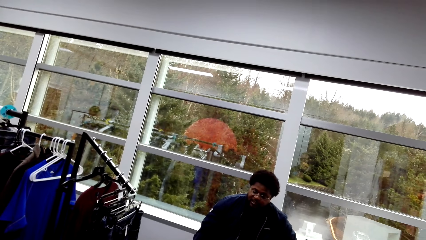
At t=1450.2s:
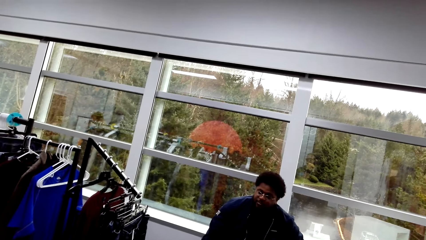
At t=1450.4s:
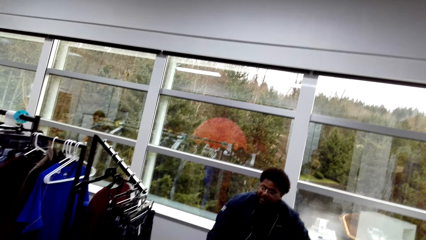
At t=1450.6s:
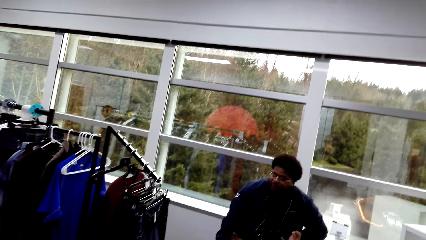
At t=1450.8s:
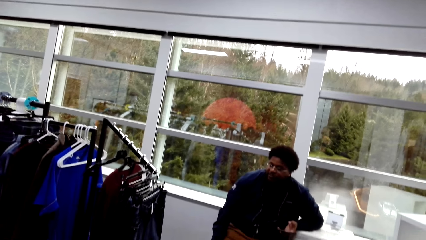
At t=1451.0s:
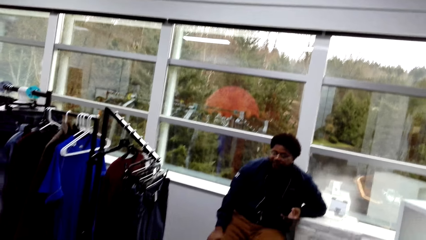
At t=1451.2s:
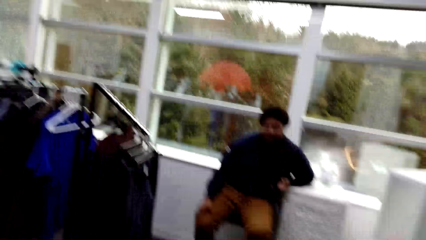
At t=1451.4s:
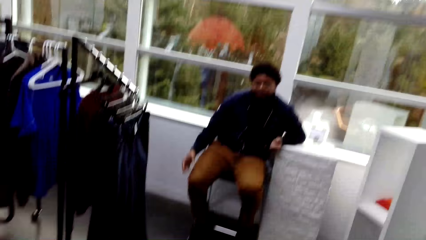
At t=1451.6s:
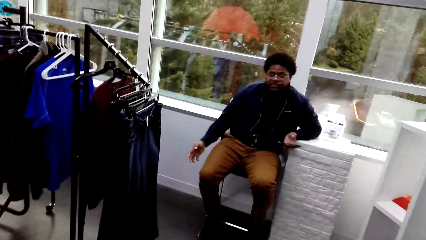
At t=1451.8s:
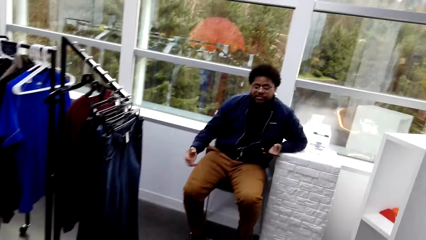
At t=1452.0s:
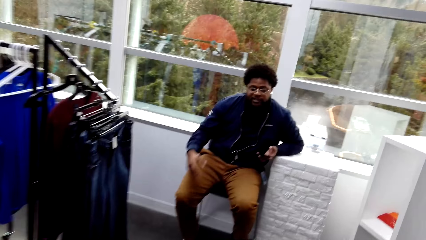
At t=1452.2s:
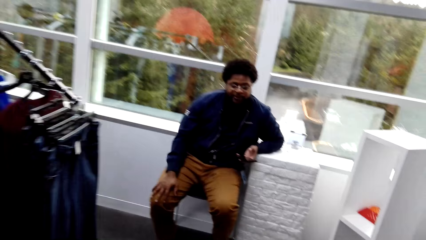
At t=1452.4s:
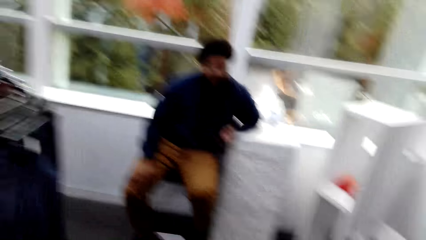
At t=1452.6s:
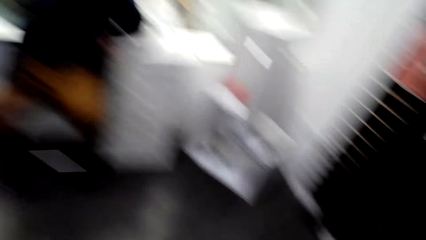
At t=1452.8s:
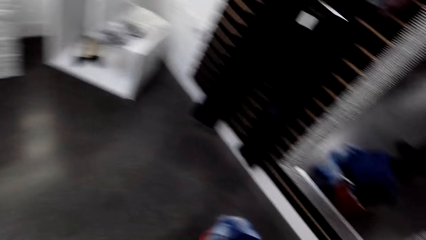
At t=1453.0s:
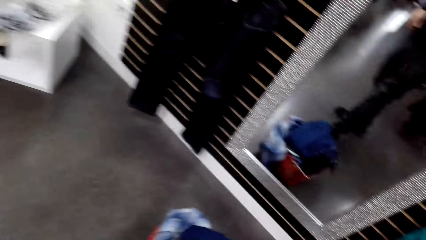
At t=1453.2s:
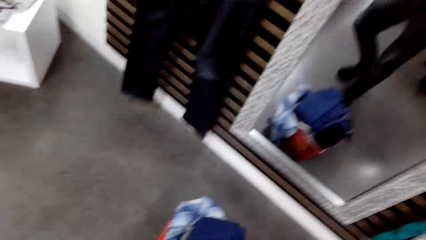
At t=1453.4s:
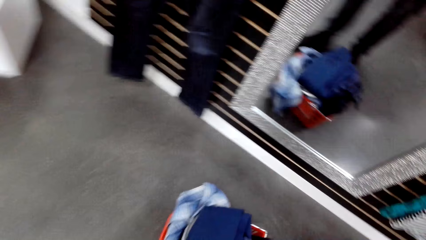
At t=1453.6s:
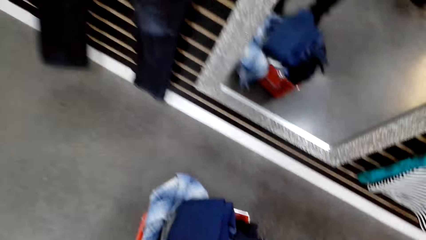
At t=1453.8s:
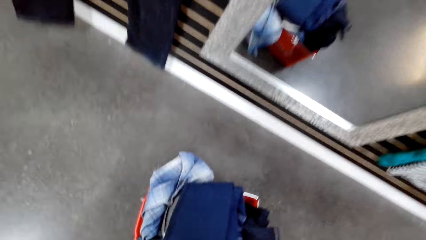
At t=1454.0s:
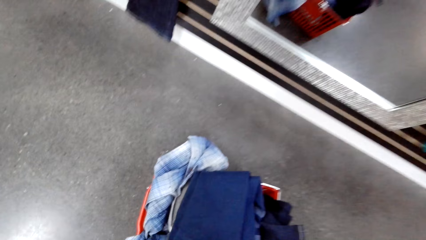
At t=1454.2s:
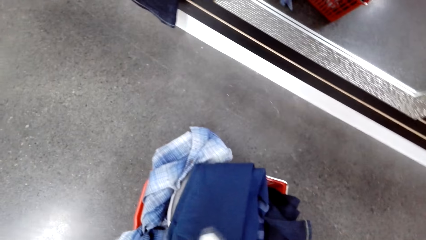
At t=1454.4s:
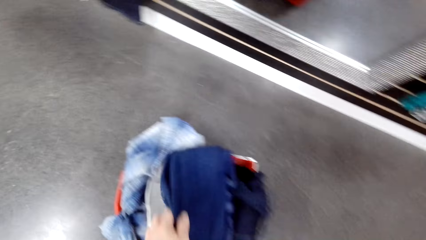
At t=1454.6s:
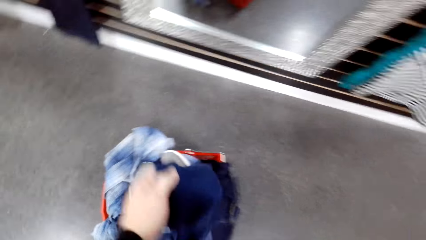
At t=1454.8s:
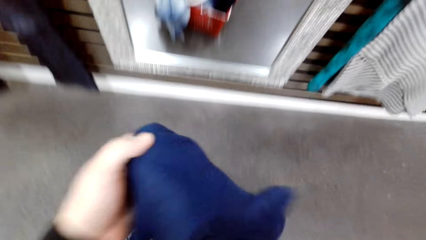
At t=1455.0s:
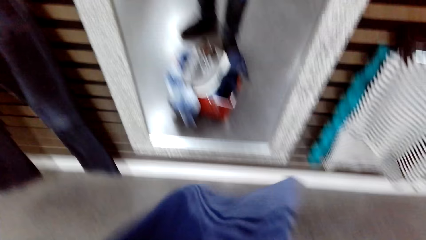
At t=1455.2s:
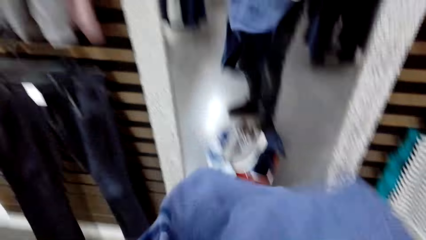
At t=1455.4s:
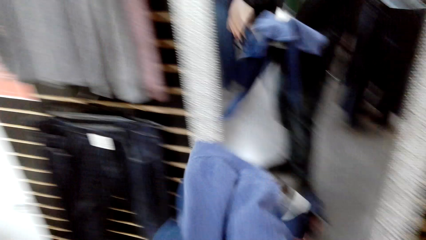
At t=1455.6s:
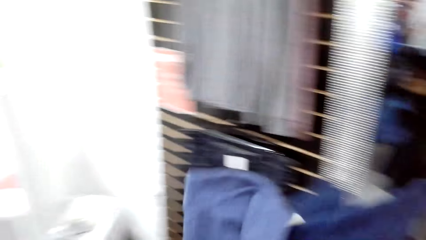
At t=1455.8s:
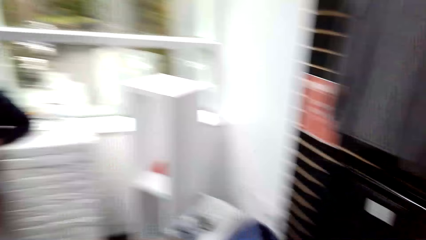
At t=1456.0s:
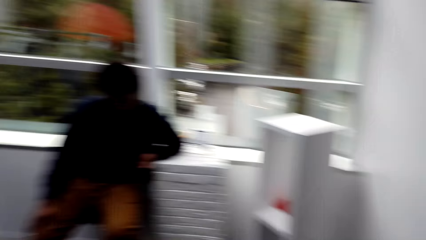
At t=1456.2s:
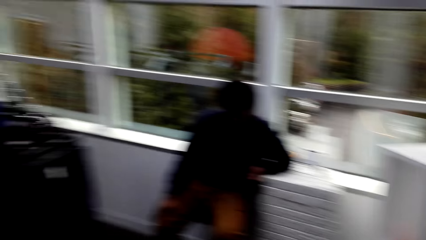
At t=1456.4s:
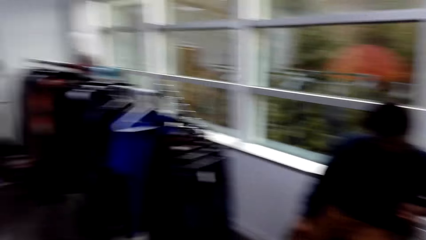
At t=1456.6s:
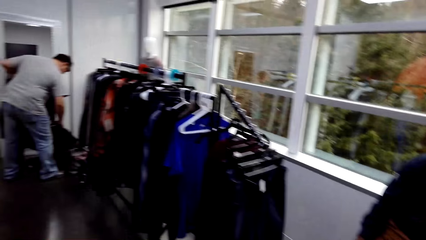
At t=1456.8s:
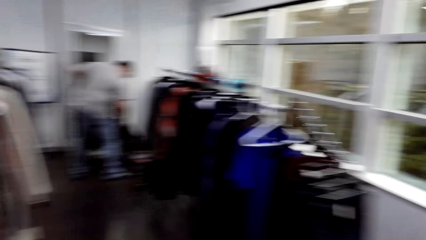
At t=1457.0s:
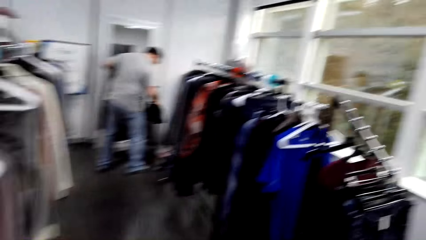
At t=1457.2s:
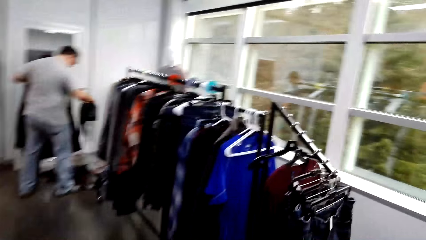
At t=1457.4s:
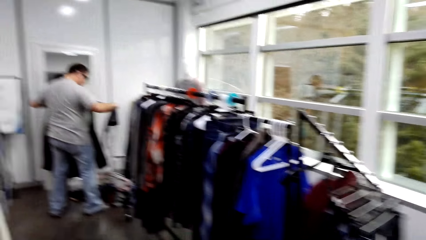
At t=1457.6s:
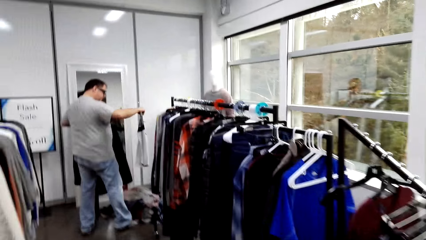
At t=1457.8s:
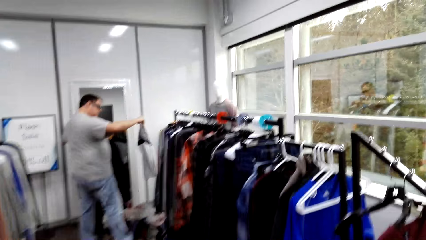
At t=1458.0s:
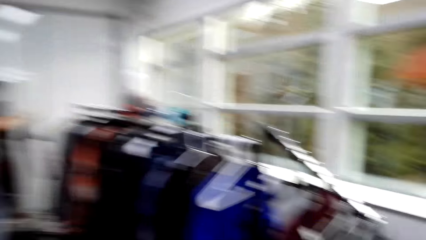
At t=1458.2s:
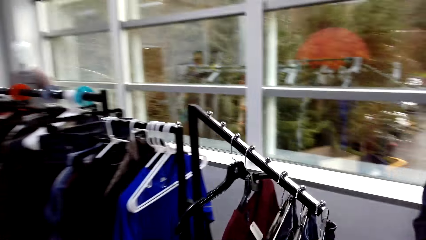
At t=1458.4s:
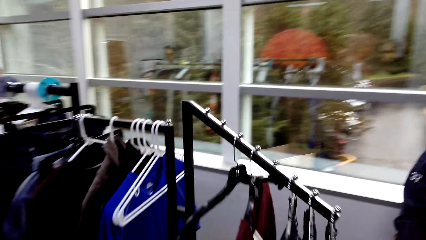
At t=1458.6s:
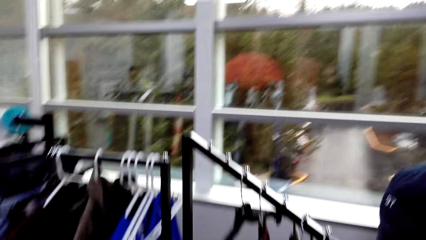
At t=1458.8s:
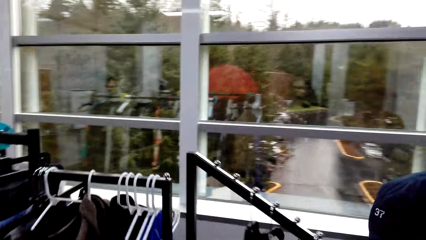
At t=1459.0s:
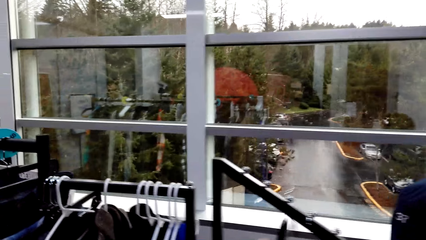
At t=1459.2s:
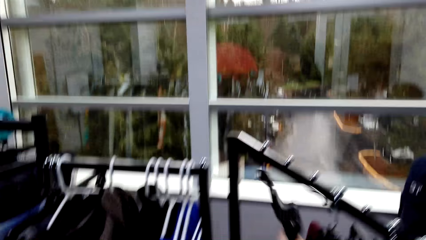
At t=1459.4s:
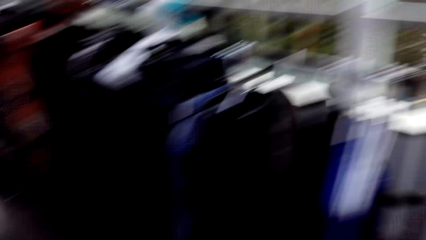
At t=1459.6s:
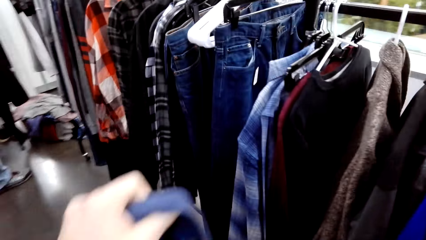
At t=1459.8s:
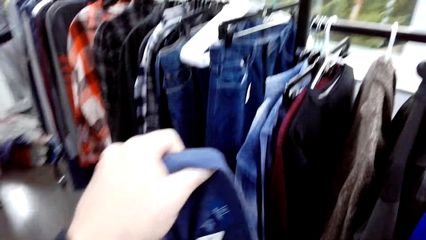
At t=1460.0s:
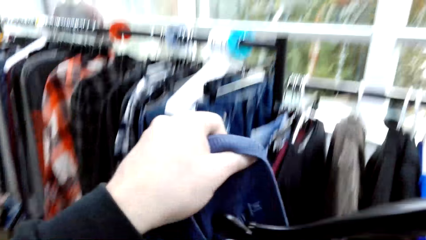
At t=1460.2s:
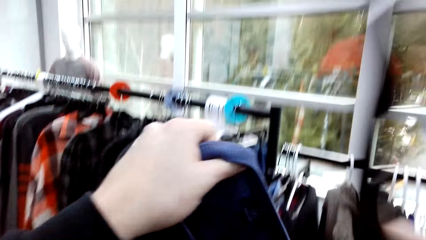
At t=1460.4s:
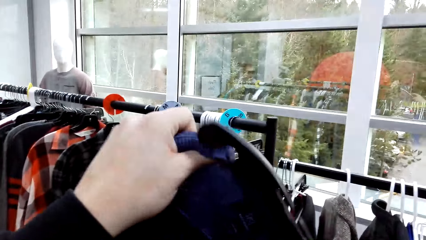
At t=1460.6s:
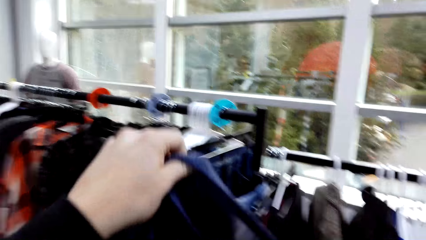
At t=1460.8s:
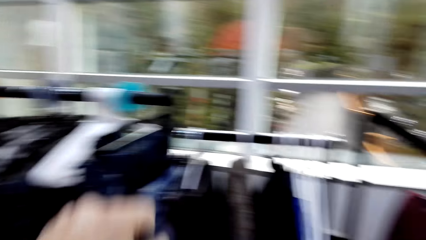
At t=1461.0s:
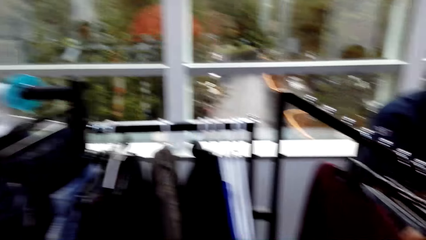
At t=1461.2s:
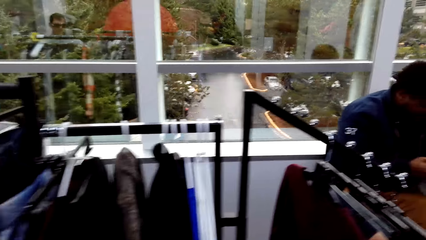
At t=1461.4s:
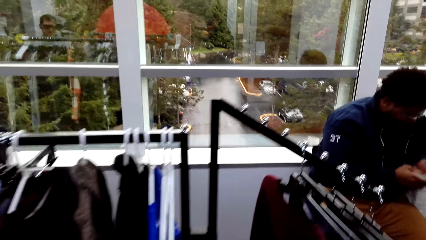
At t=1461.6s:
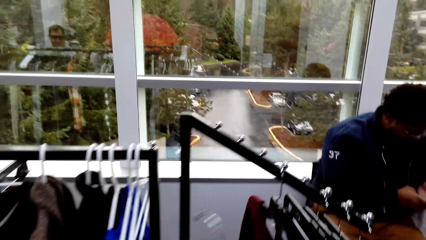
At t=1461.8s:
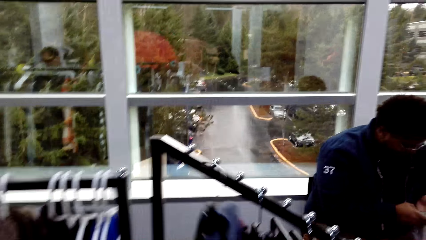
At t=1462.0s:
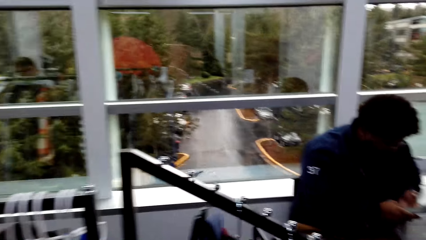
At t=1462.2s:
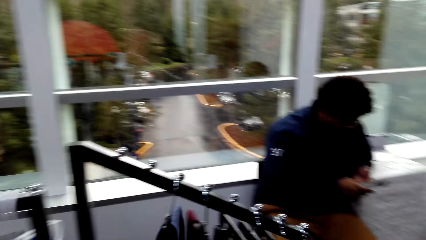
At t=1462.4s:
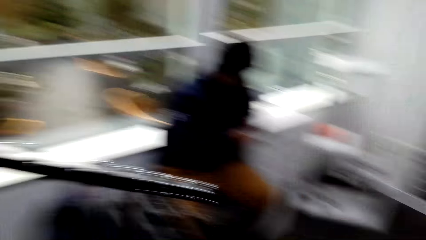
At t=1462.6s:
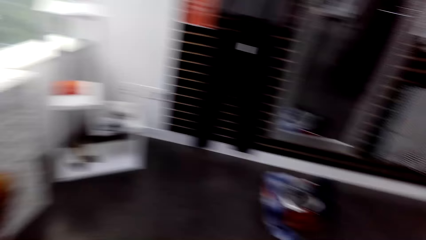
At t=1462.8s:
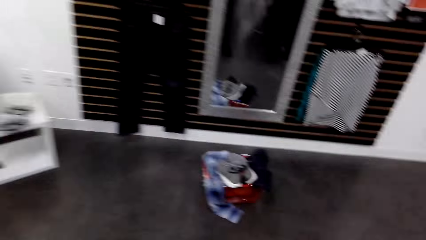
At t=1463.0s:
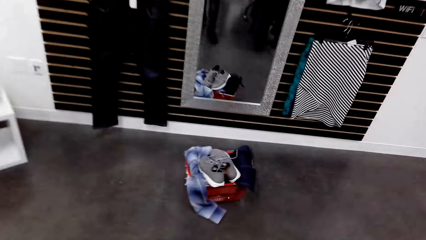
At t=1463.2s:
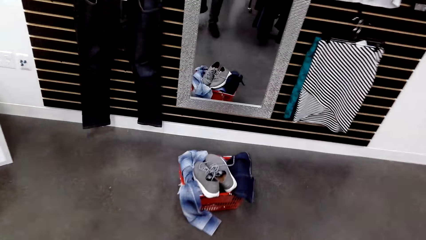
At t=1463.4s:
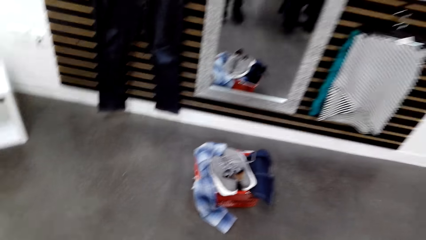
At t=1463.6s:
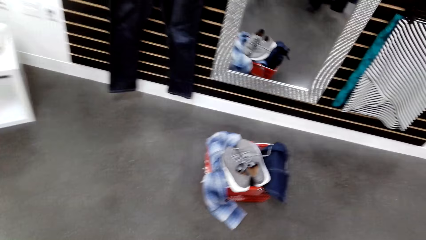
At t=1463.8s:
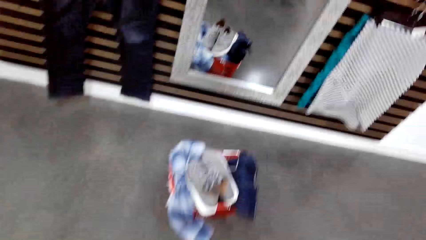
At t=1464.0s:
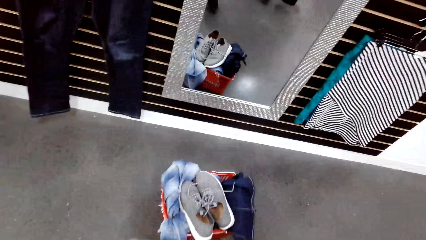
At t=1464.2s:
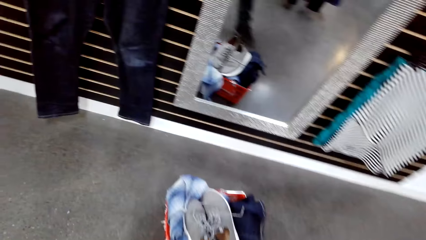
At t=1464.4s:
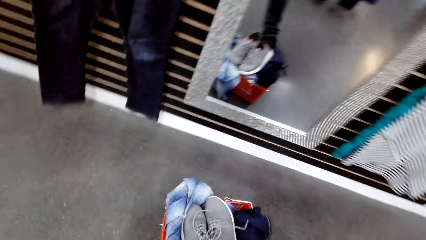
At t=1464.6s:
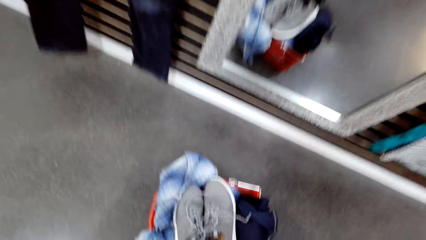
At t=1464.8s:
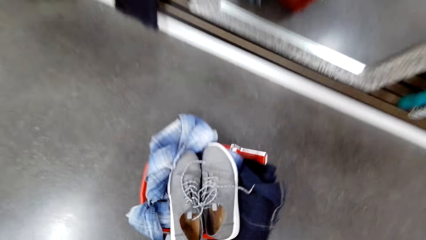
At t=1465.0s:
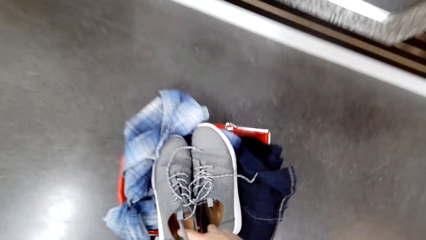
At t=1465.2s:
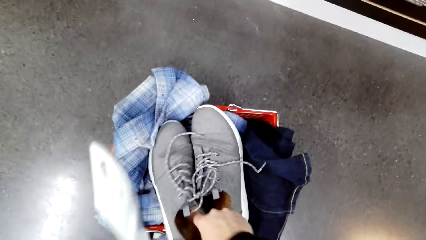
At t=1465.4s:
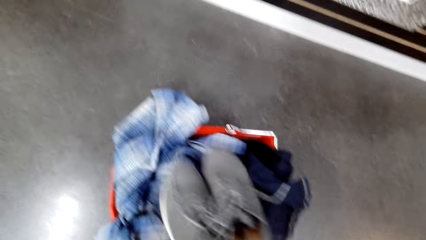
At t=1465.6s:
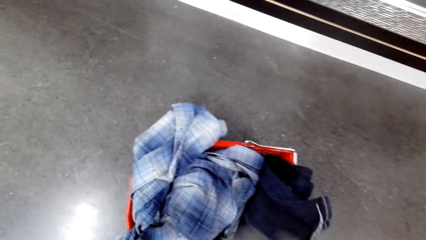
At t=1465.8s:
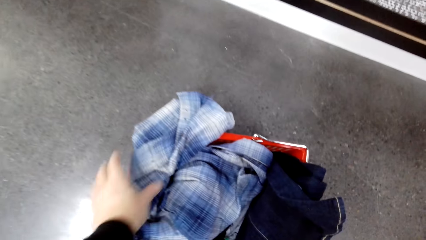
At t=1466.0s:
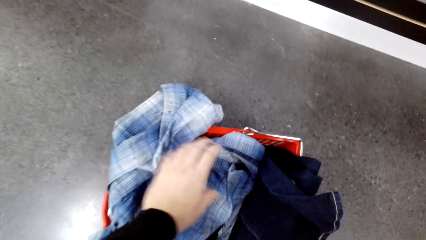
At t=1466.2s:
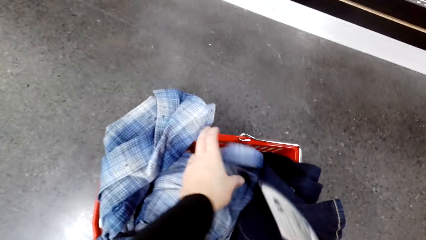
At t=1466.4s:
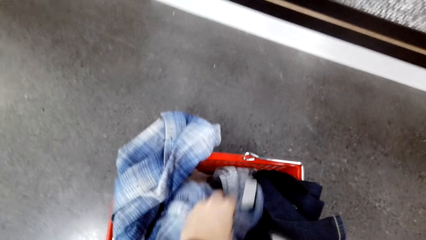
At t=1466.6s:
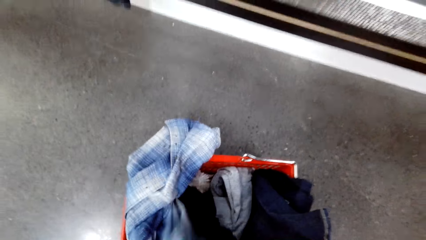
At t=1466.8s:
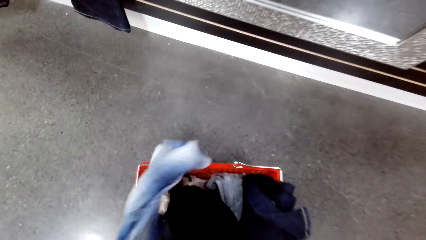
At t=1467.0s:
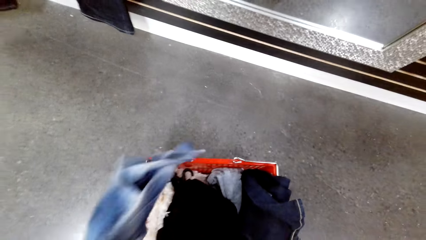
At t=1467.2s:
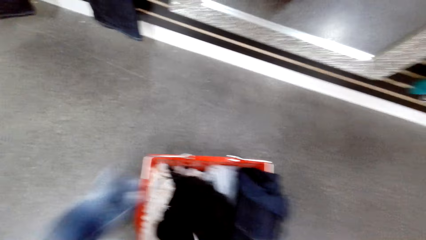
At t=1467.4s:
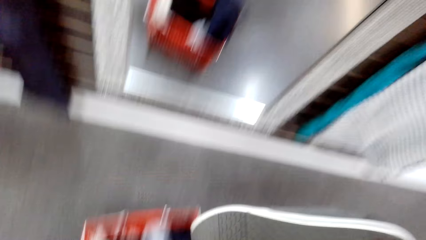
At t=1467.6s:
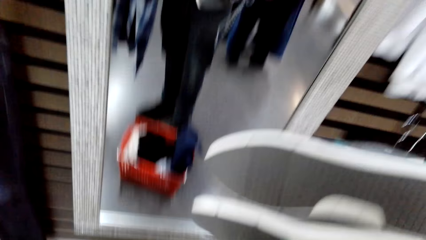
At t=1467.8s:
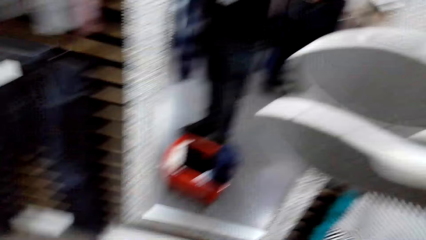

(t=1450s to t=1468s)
The camera wearer walks towards a crate on the floor in the room. He picks a sweater or trouser from the crate. He unfolds the sweater on his way in the room. A man picks cloths from a crate on the other end of the room. The camera wearer holds a cloth. He picks a hanger from the cloth rack. He hooks the cloth on the hanger. He lifts the trouser. He hangs the sweater on the rack. He walks to the crate in the room. He picks a pair of shoes from the crate. He picks a shirt from the crate.
